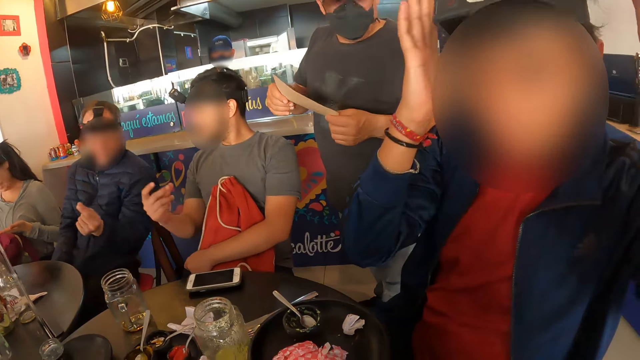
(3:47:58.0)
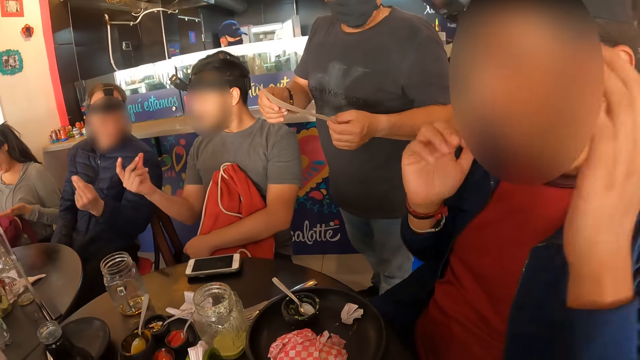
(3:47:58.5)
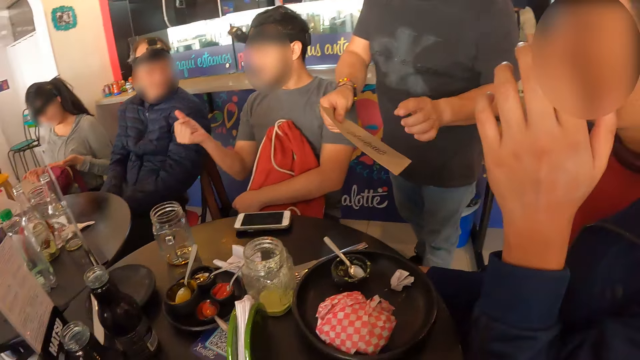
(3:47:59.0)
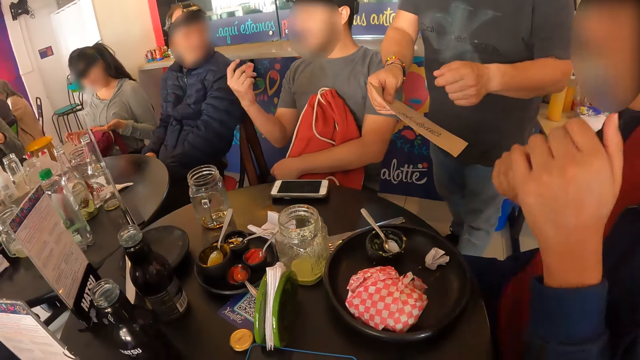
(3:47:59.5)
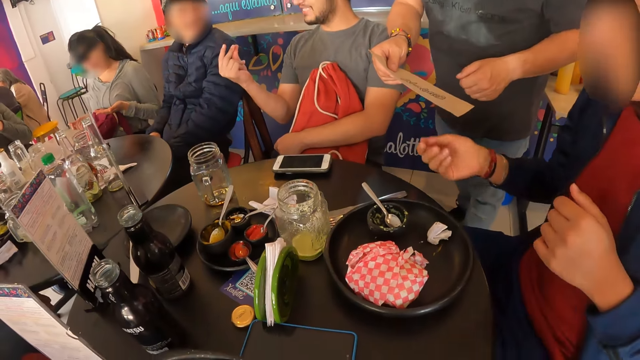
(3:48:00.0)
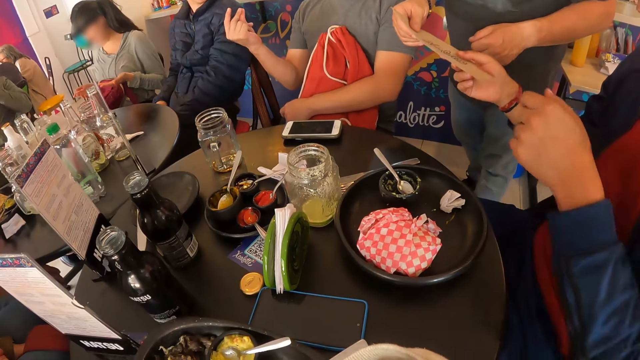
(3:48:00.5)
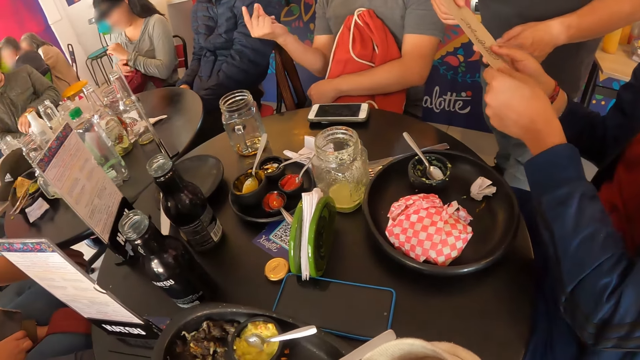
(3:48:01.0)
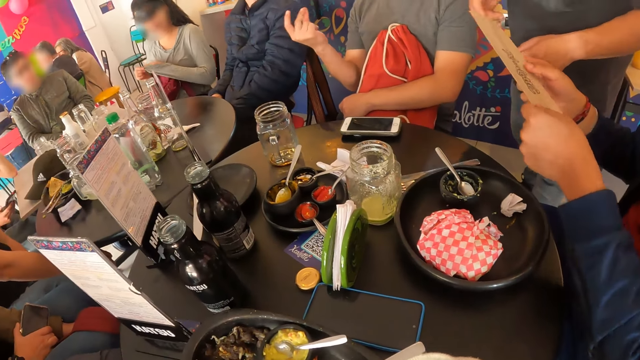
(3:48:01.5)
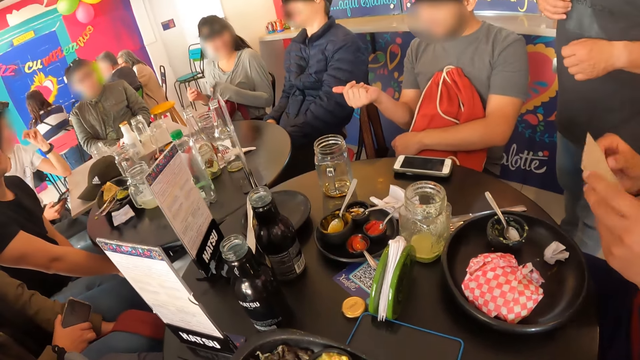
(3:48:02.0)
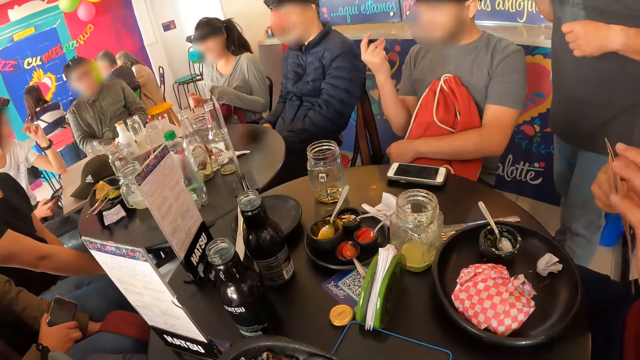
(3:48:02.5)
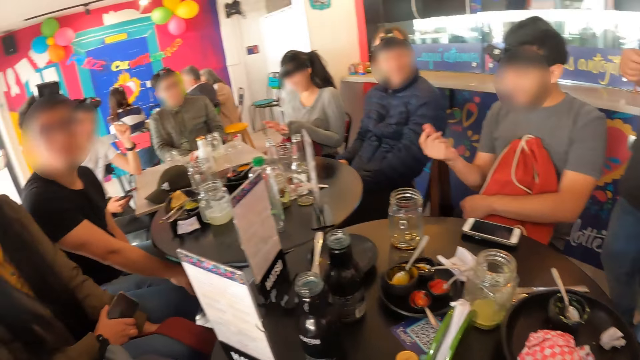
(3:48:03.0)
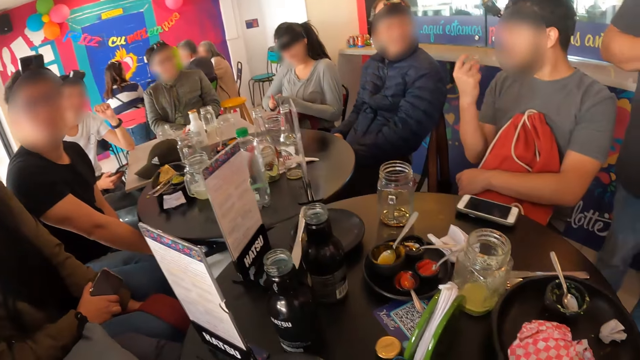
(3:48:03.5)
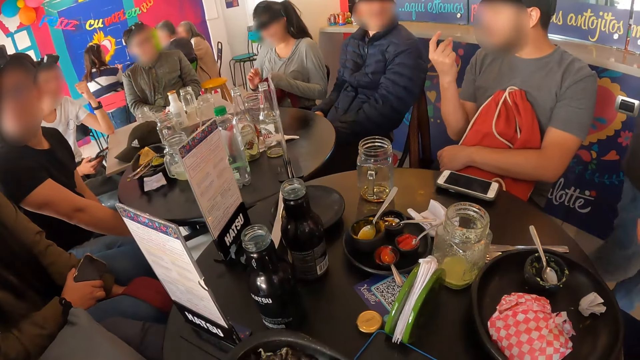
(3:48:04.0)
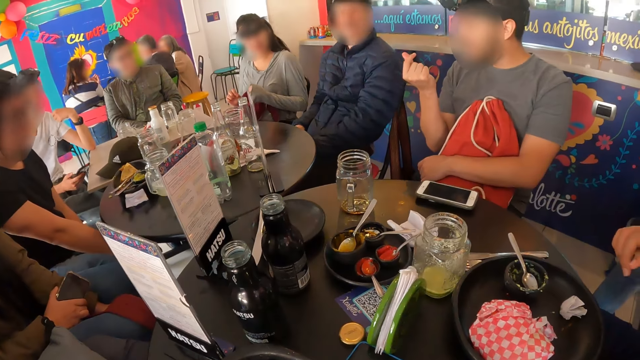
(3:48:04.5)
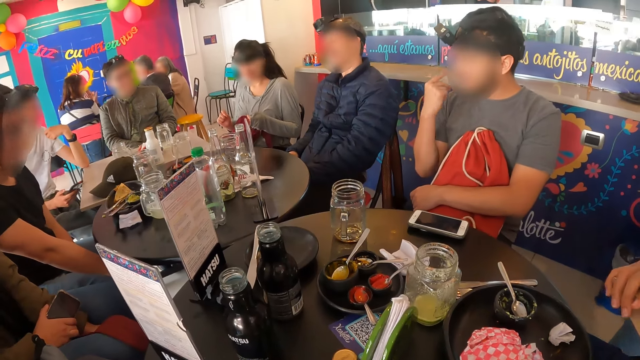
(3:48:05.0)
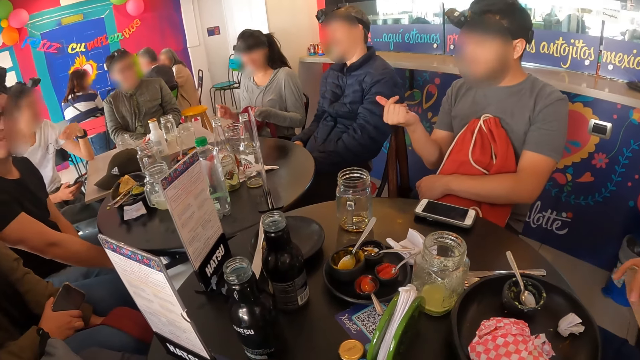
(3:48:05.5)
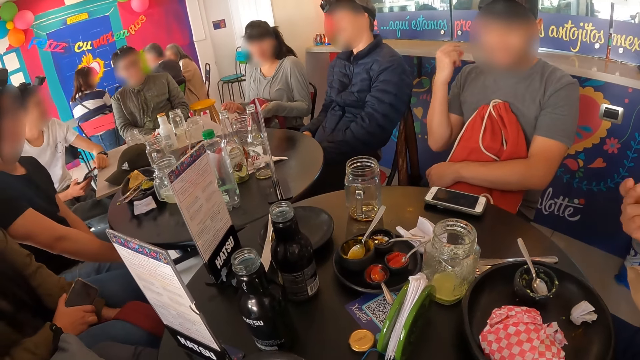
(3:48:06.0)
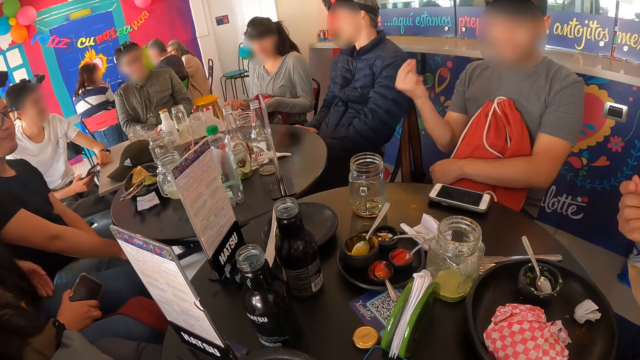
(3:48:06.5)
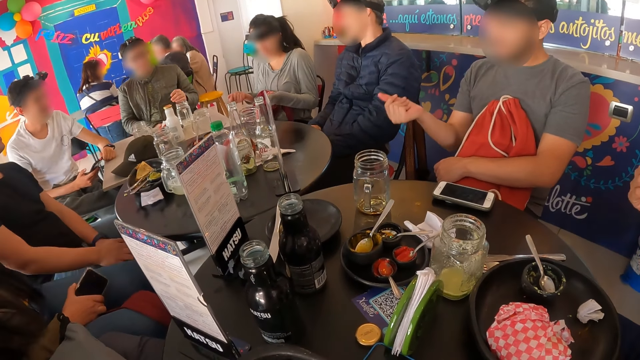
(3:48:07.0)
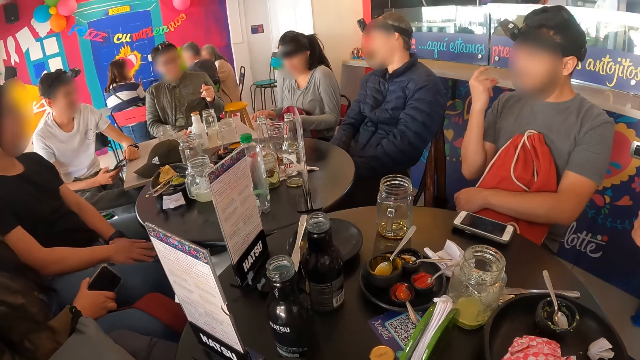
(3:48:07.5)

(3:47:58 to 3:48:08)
A man hands an envelope to another man with his right hand. A third man snaps his right finger. The second man takes the envelope with his right hand. He holds the envelope with his left hand, opens the envelope with his left hand. He snaps his right finger.

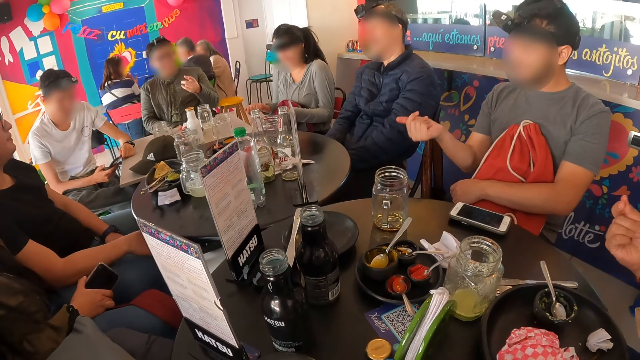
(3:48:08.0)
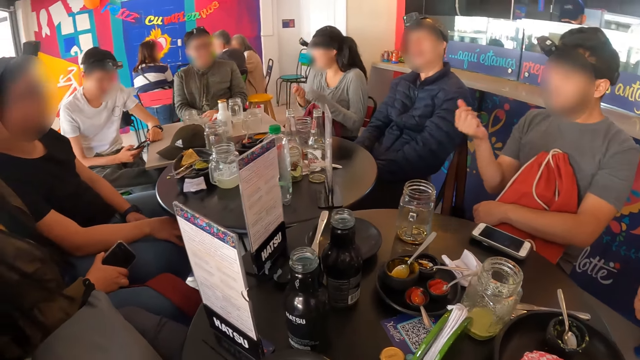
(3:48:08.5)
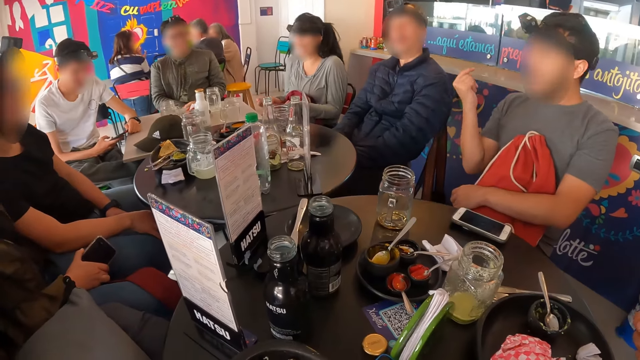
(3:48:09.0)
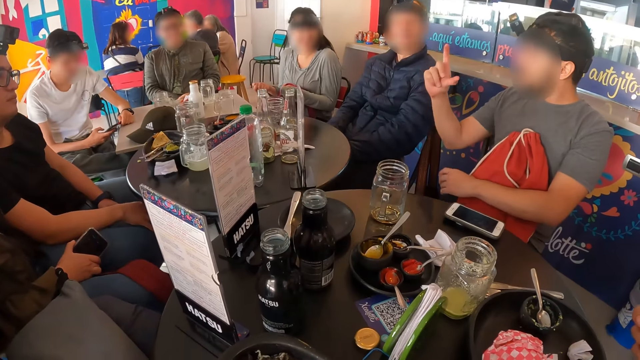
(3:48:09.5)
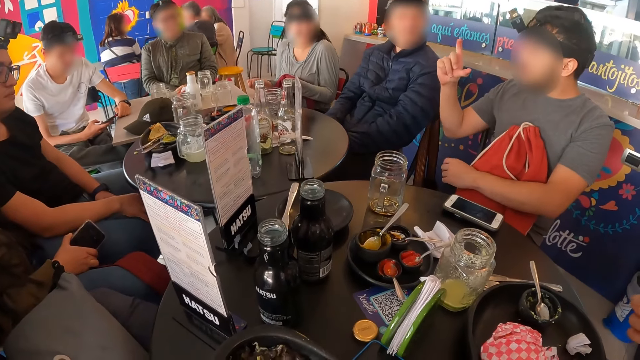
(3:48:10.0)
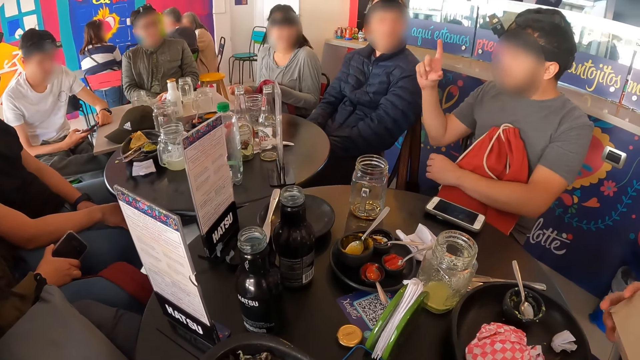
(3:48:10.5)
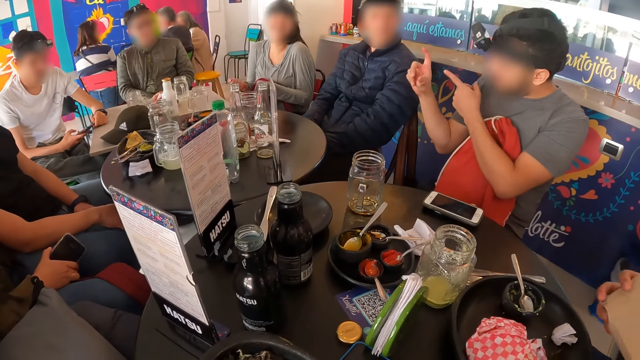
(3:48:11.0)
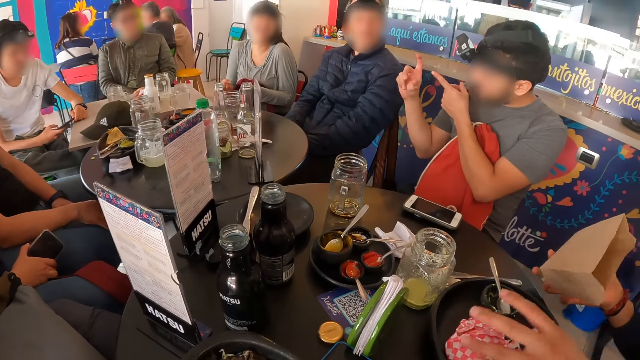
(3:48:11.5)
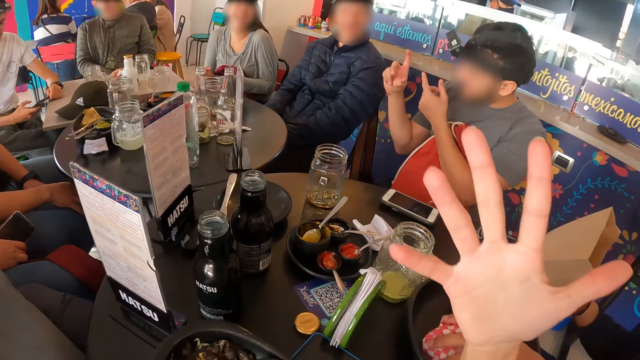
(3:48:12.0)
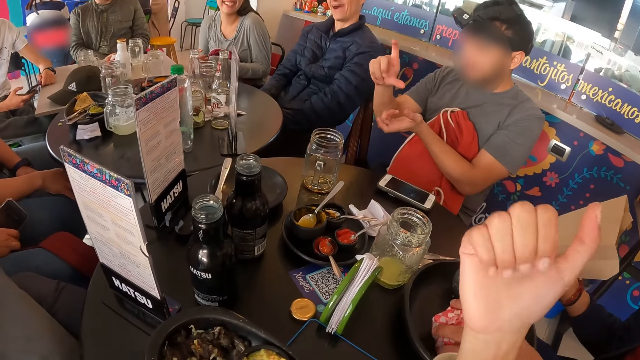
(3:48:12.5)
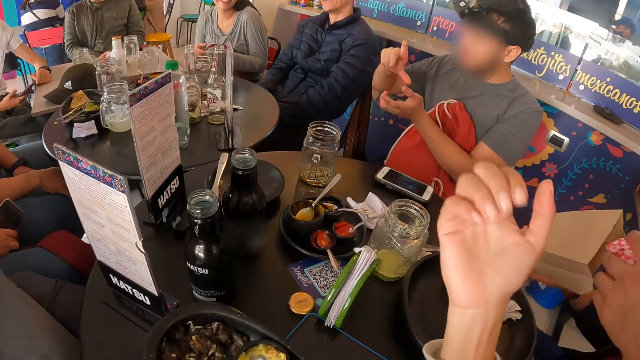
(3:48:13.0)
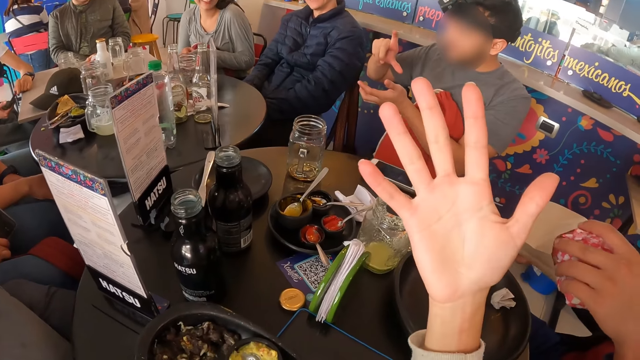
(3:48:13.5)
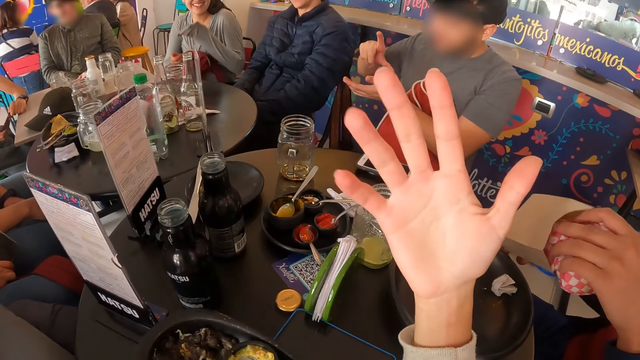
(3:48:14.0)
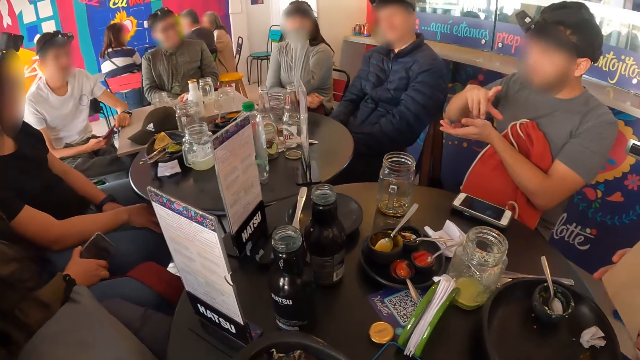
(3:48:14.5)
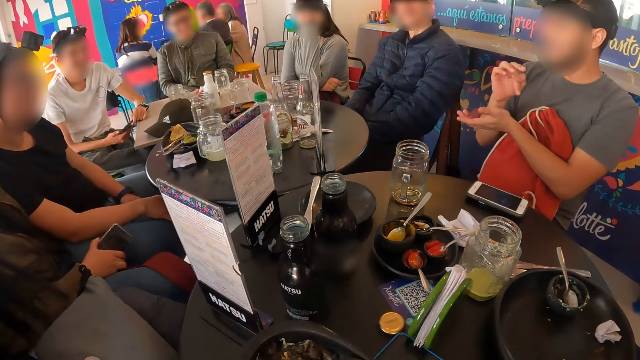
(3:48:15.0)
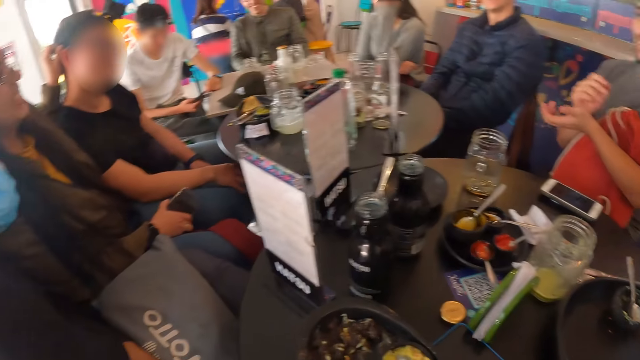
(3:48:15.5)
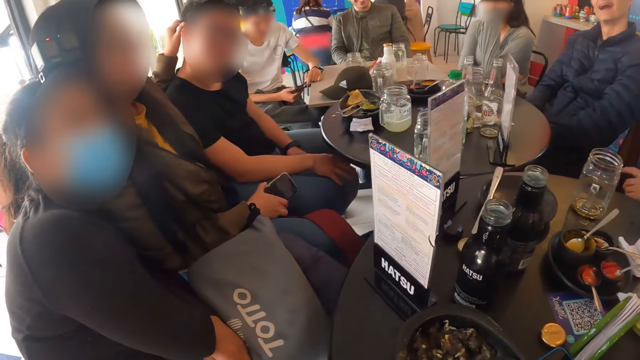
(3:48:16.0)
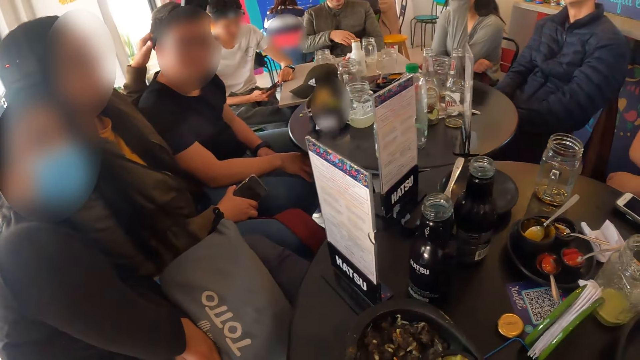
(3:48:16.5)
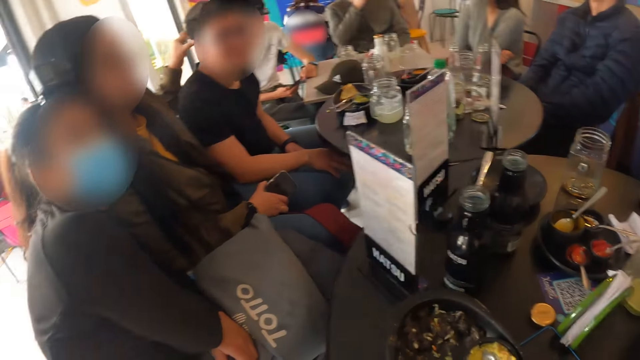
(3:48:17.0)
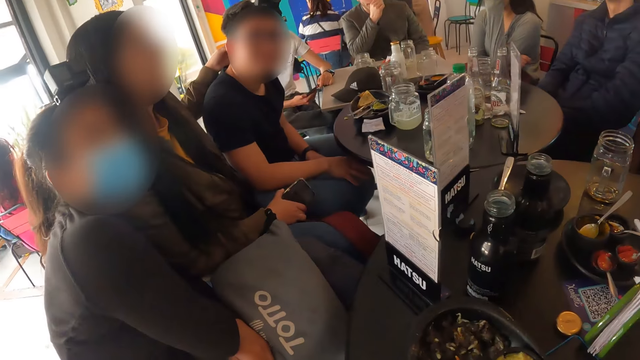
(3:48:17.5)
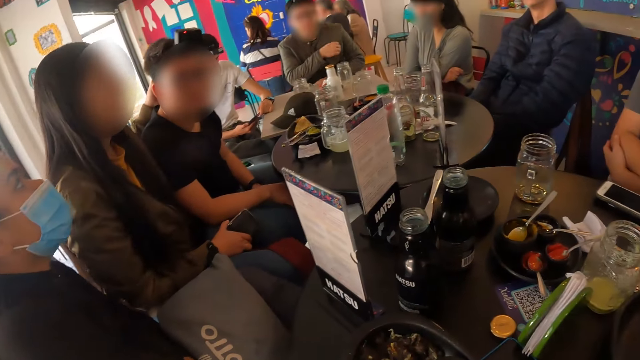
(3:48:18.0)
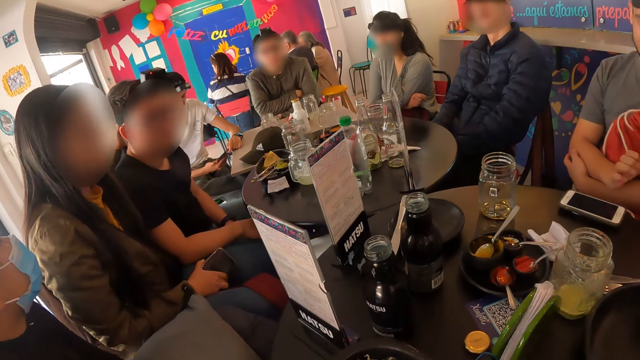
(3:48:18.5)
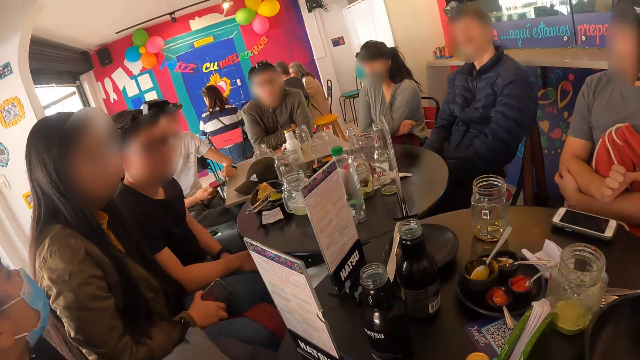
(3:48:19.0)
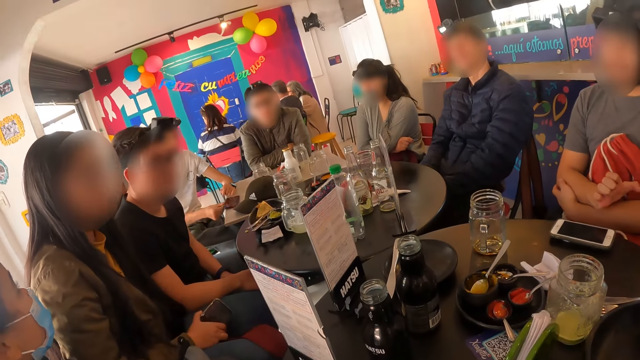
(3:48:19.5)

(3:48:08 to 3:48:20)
A man gestures with his right hand. Another man picks up wrapped food from a plate with his left hand. The camera wearer stretches her right palm. She folds her hand. The other man puts the wrapped food into the envelope with his left hand. The camera wearer pulls back her hand. She looks around. A woman rubs a third man's head with her left hand.
